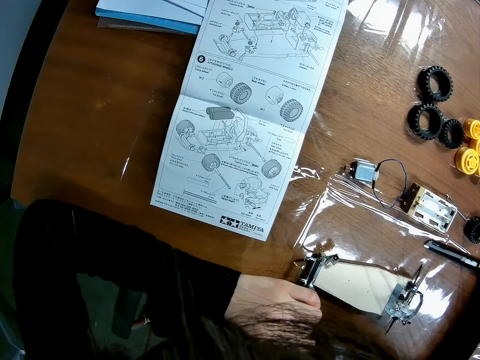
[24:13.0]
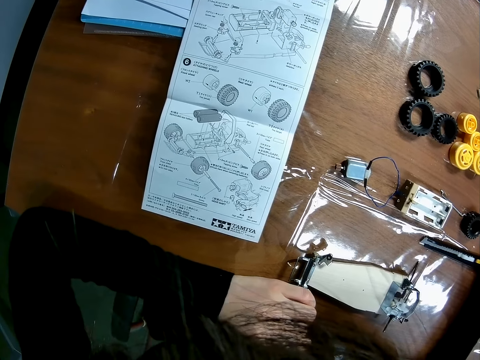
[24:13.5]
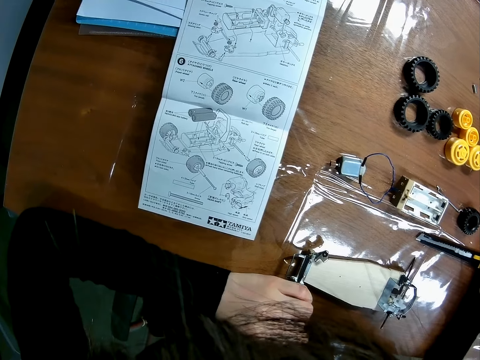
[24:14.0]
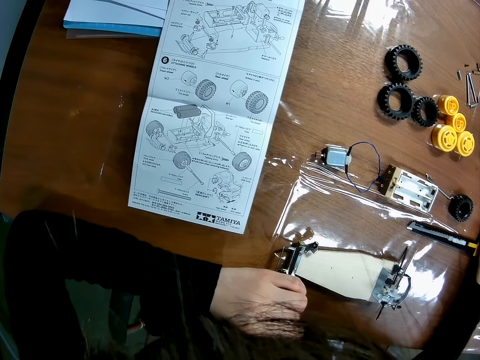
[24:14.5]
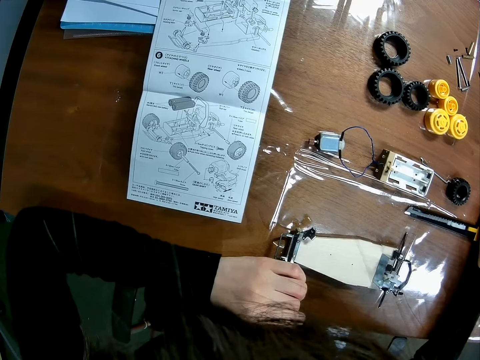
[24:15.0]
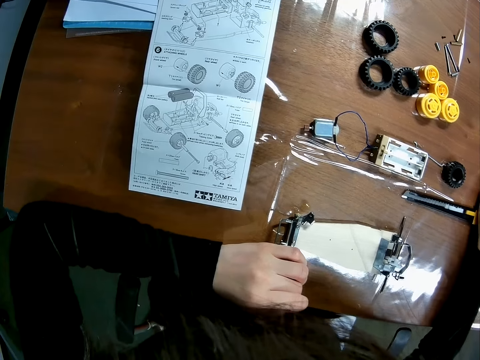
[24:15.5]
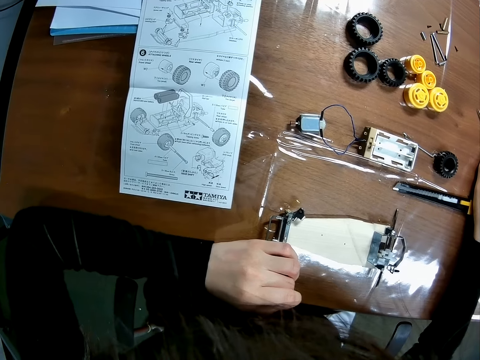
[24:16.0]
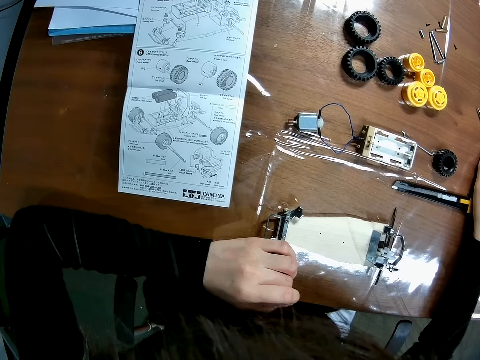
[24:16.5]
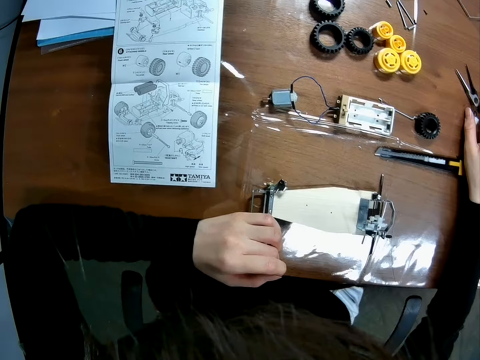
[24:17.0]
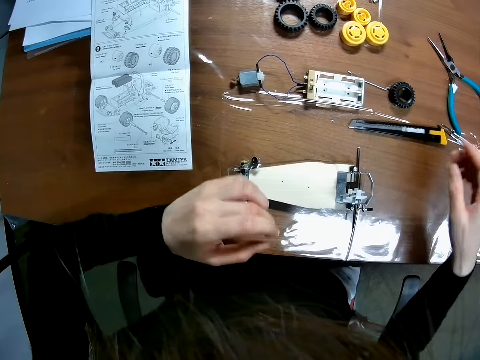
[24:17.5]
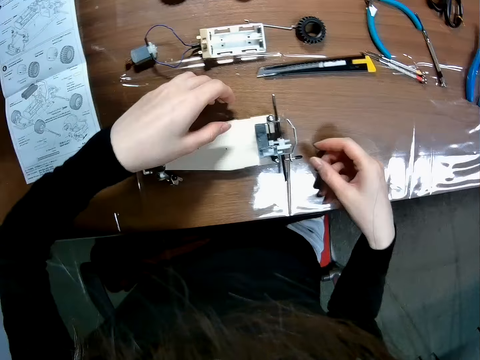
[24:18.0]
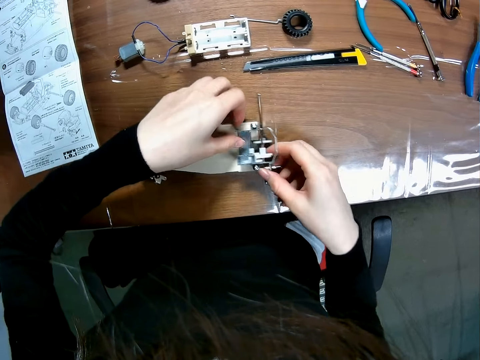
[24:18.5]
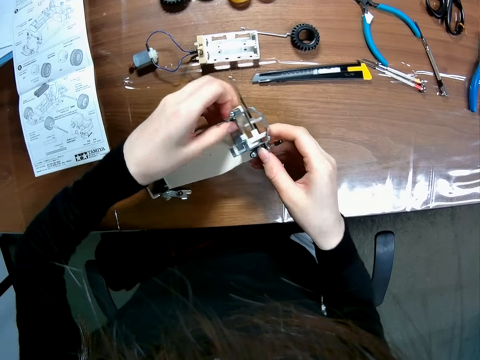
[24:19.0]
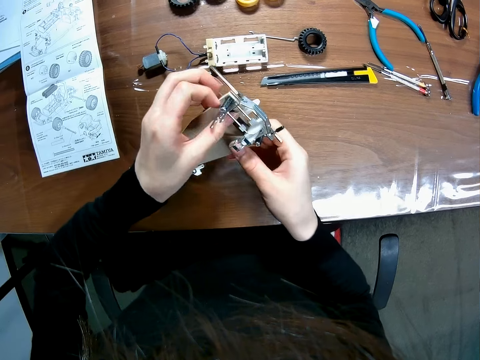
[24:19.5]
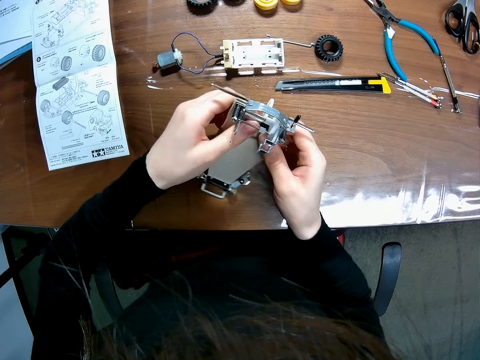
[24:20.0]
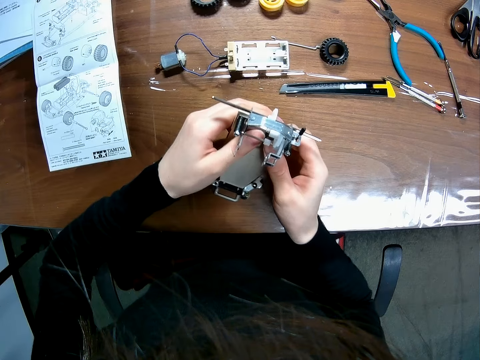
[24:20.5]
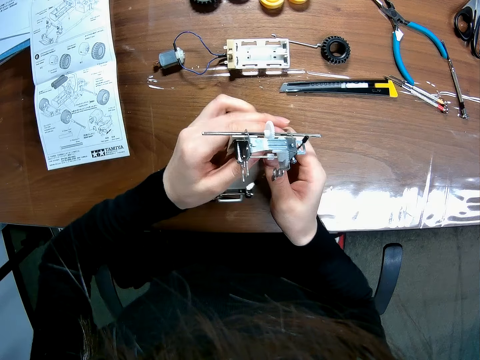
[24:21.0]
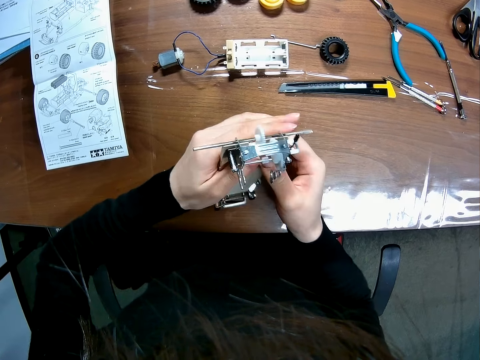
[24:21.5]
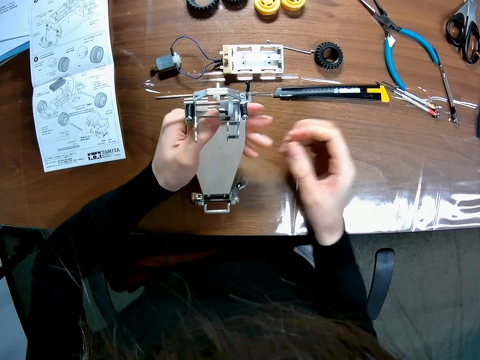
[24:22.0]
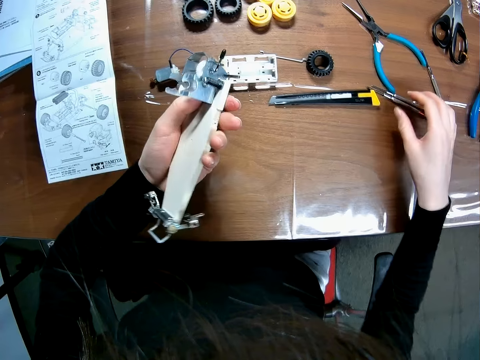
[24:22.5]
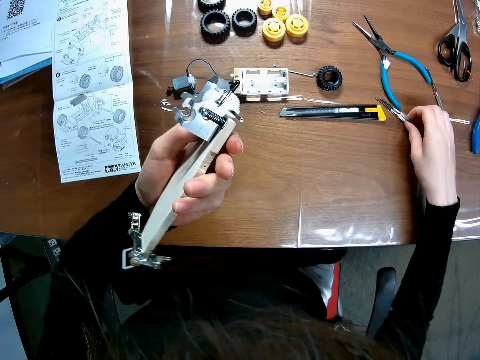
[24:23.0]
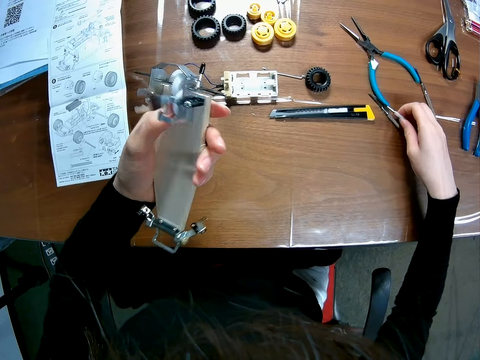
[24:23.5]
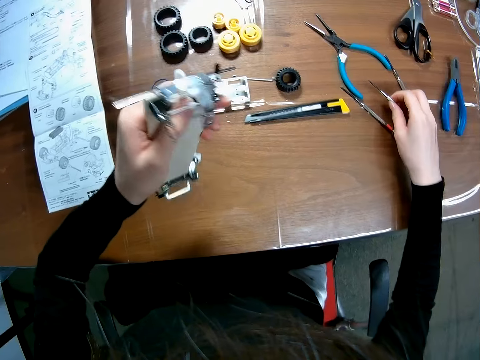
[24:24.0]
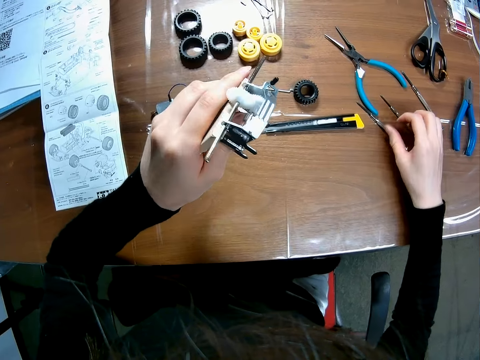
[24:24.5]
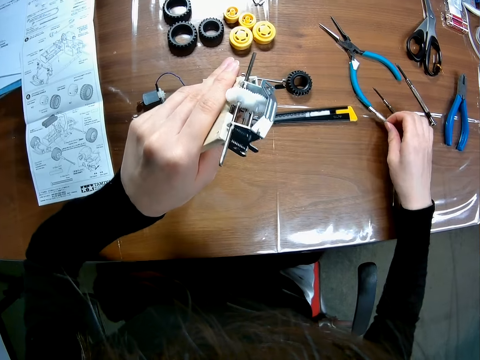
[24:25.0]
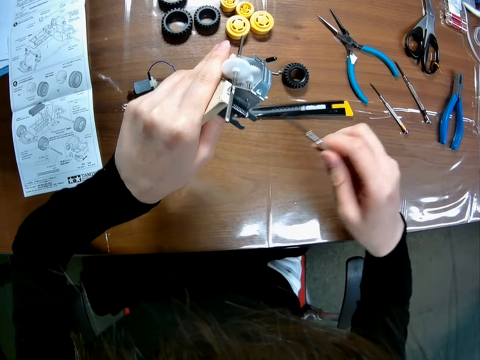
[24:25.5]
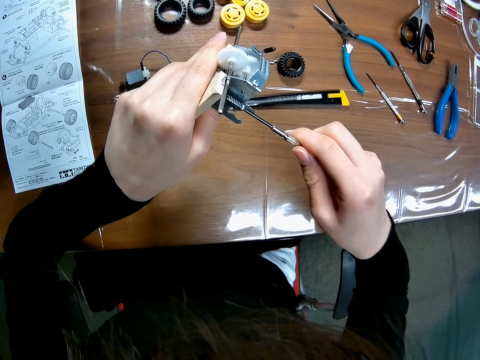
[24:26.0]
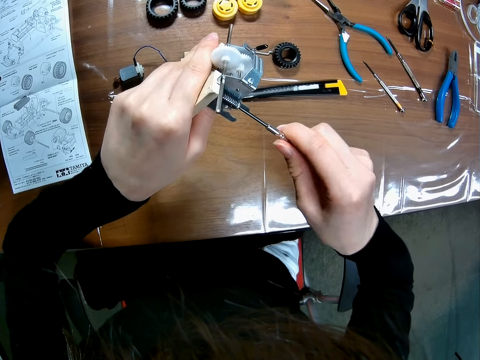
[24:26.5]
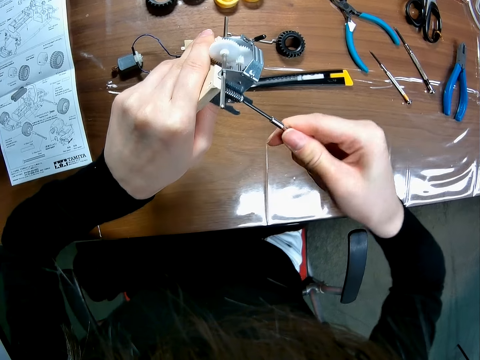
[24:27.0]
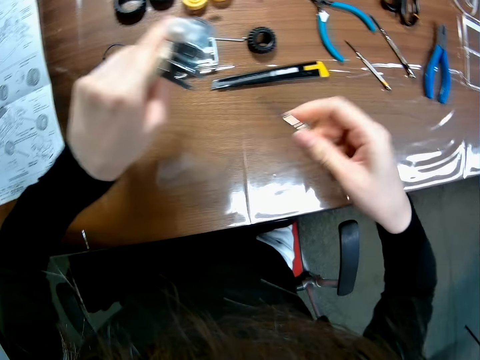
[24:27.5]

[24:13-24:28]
The camera wearer picks up the device. They hold the buggy car chassis. They pick up a screwdriver. They touch the screwdriver. They drop the screwdriver on the table. They grab another screwdriver from the table. They tighten a screw on the device using the screwdriver.

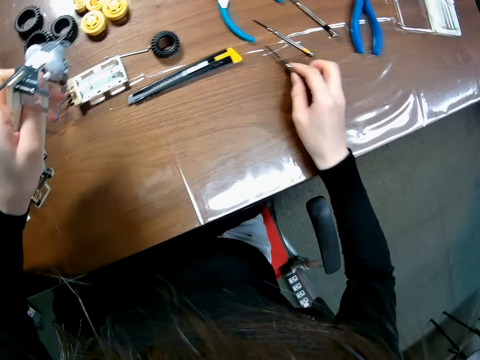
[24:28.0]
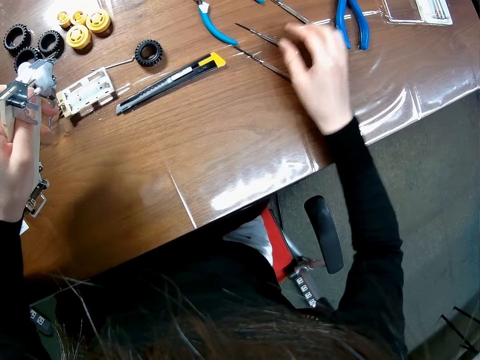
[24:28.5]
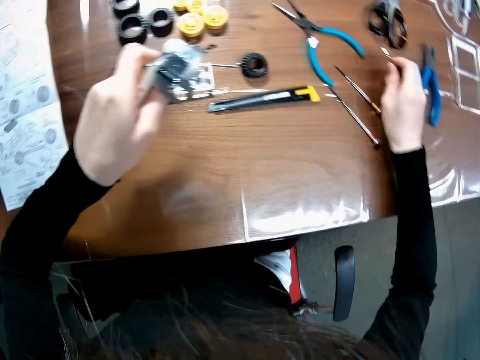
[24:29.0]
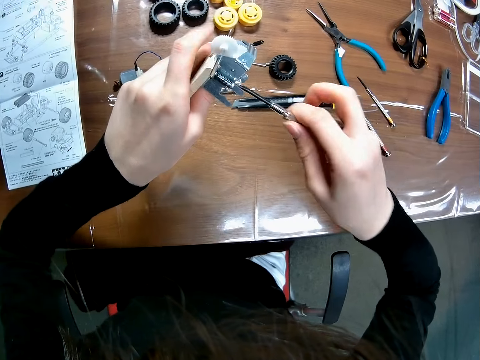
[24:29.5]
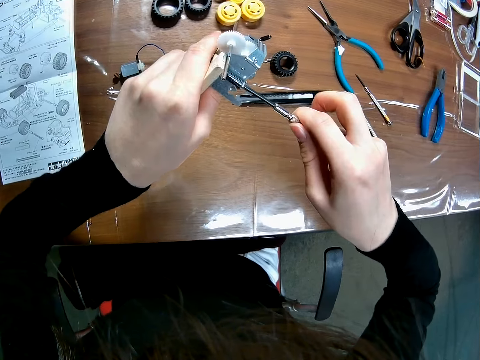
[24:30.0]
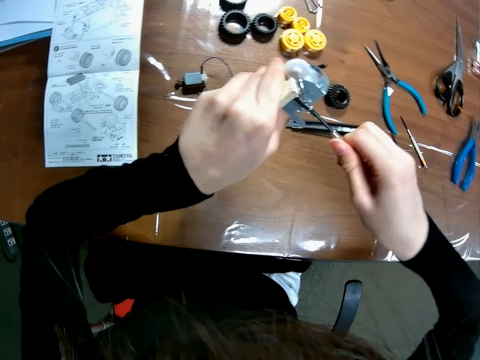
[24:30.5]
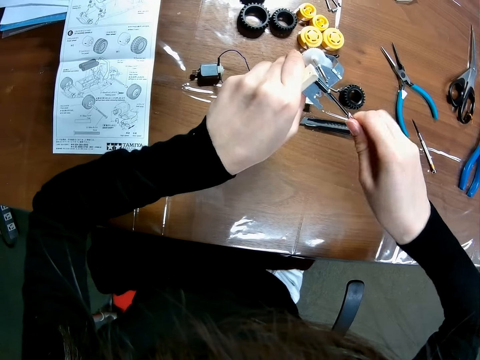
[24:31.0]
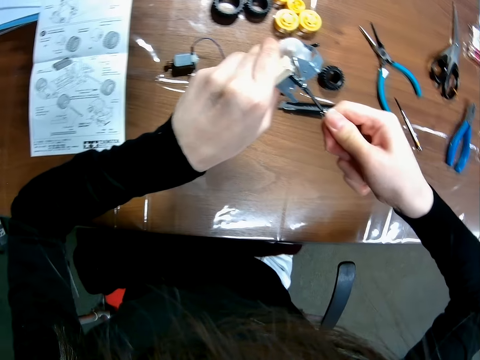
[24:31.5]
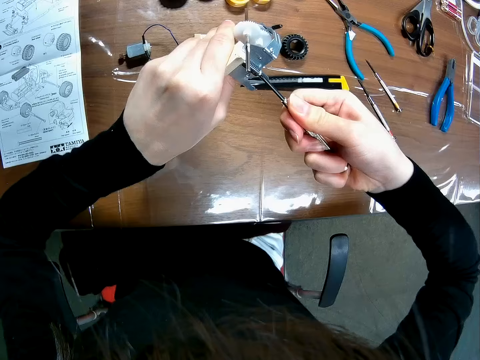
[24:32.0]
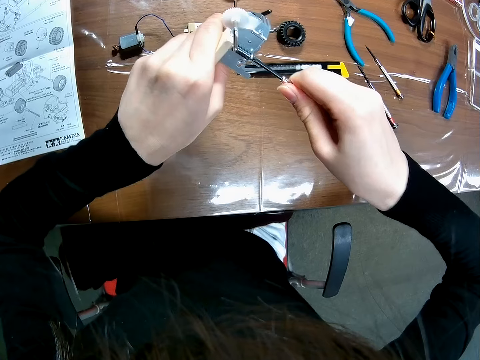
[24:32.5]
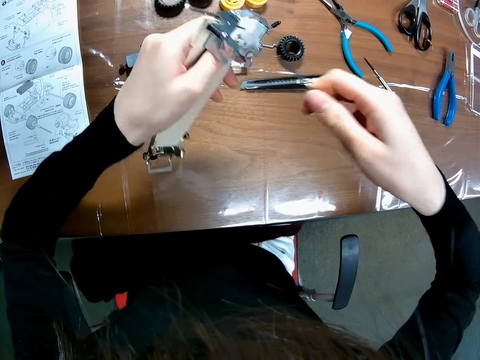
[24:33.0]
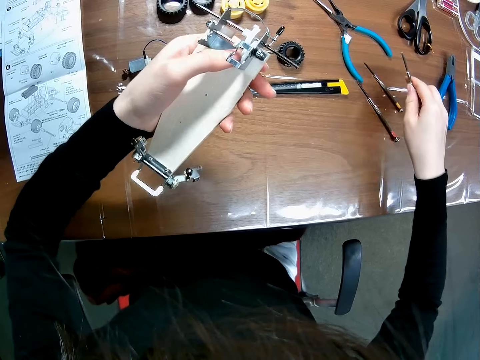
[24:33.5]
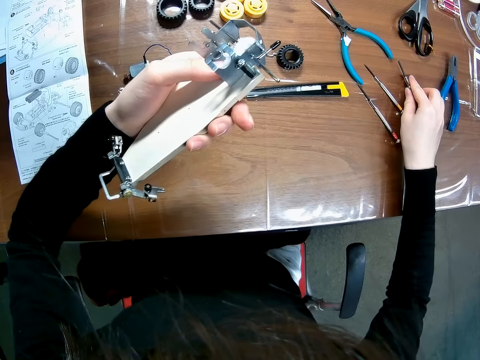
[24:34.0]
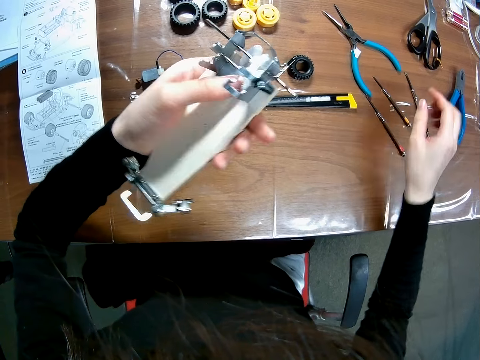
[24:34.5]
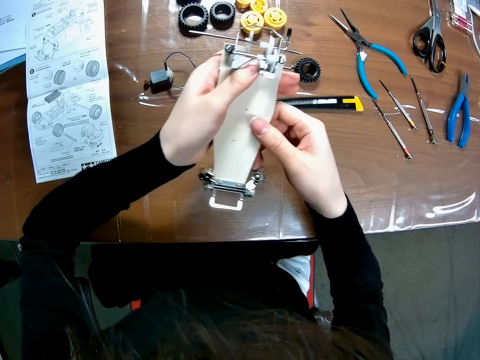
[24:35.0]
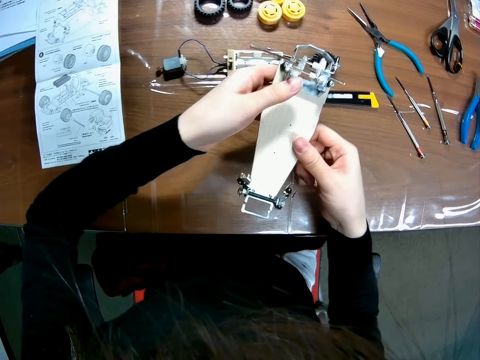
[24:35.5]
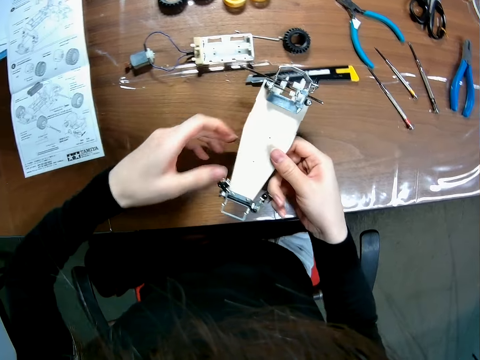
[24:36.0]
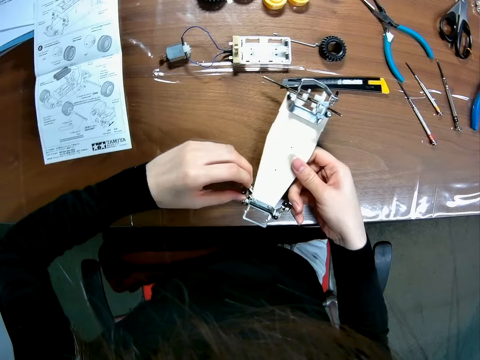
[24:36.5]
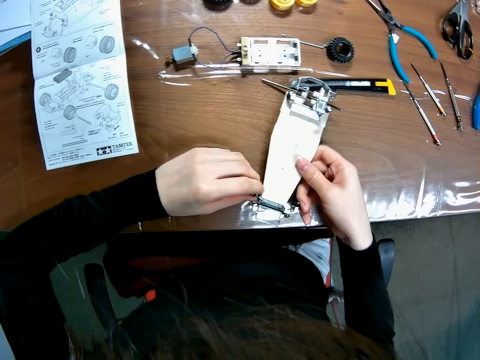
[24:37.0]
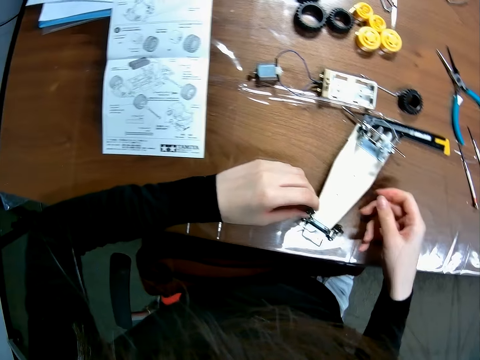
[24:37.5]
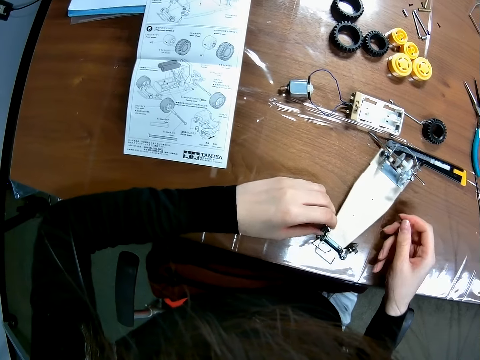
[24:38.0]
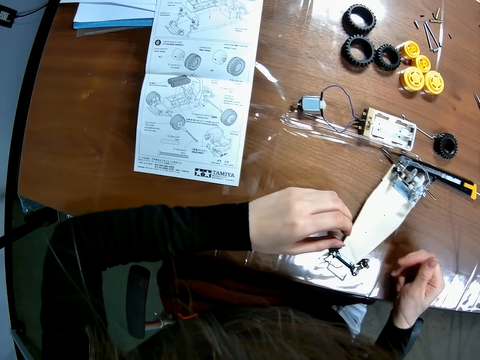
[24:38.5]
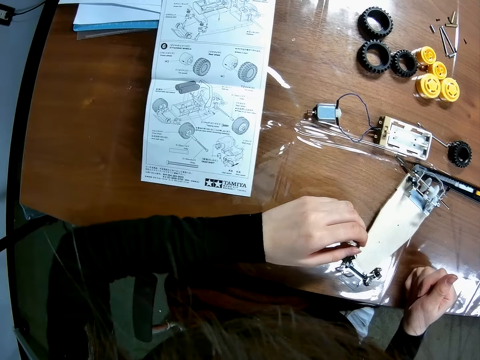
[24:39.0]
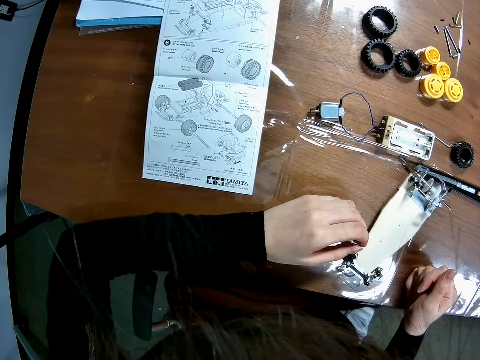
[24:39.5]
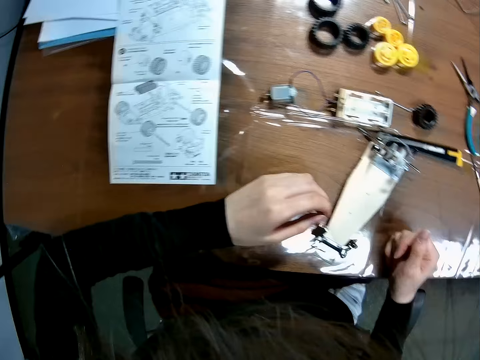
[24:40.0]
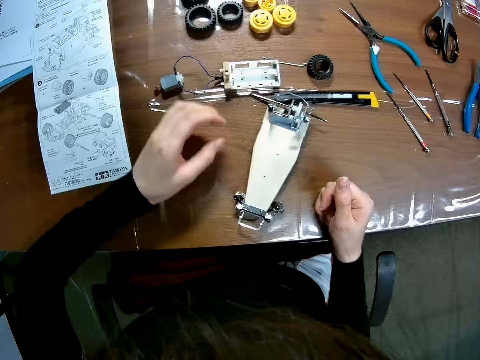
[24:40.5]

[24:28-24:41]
The camera wearer places the screwdriver on the table. They take another screwdriver on the table. They tighten a screw on the device or chassis using the screwdriver. They place the screwdriver on the table. They hold the chassis in hand and place the chassis on the table.
